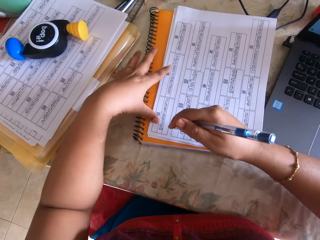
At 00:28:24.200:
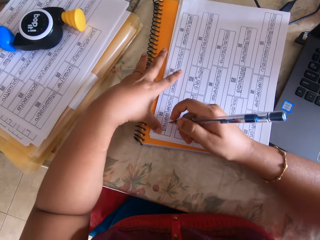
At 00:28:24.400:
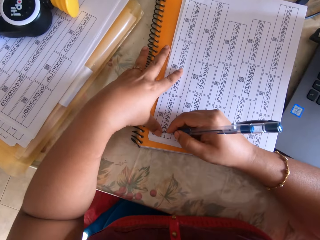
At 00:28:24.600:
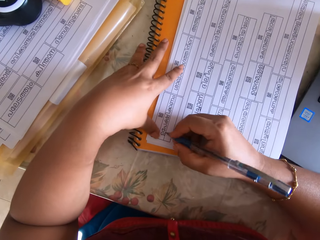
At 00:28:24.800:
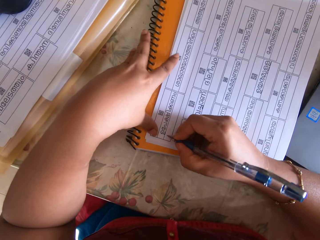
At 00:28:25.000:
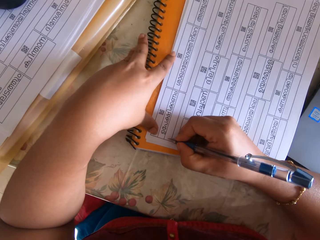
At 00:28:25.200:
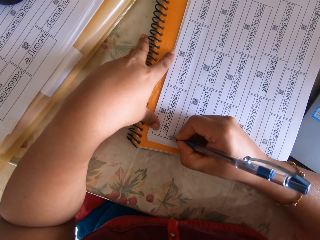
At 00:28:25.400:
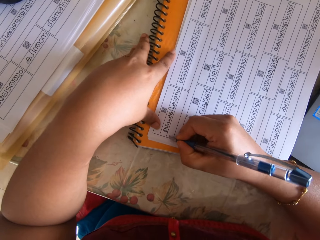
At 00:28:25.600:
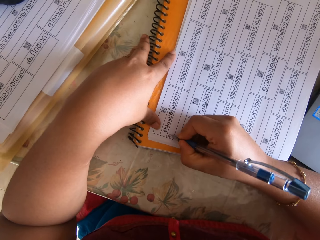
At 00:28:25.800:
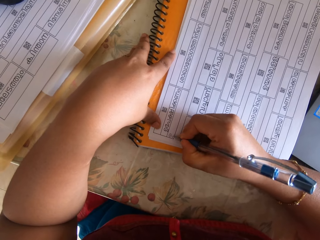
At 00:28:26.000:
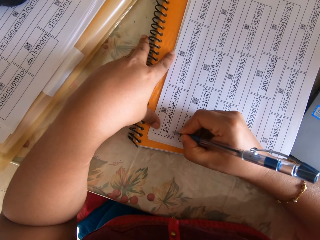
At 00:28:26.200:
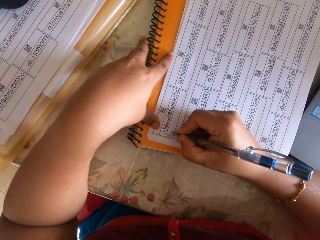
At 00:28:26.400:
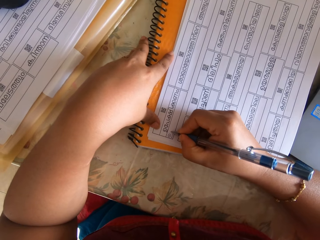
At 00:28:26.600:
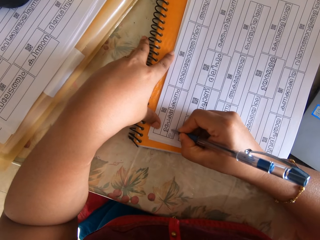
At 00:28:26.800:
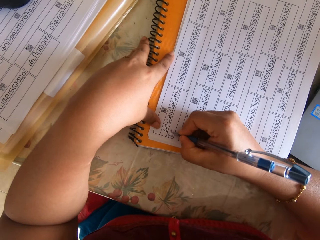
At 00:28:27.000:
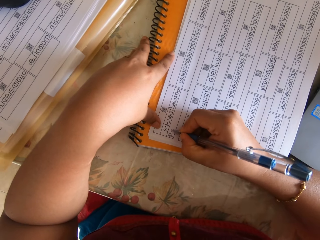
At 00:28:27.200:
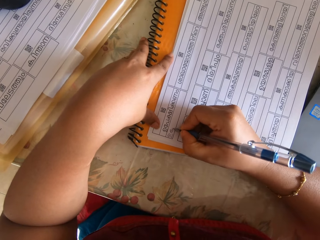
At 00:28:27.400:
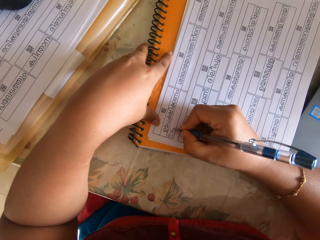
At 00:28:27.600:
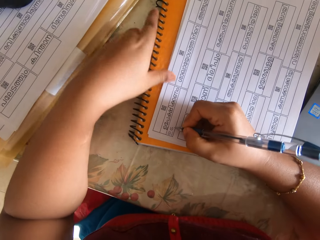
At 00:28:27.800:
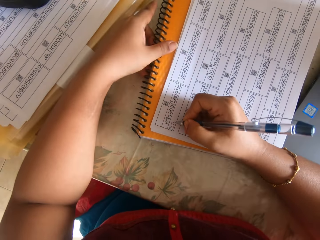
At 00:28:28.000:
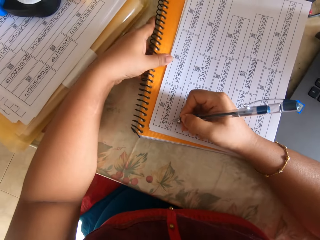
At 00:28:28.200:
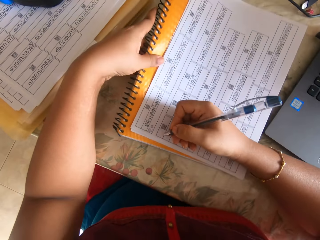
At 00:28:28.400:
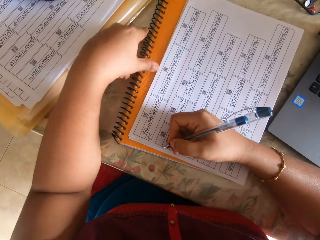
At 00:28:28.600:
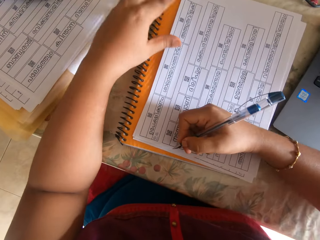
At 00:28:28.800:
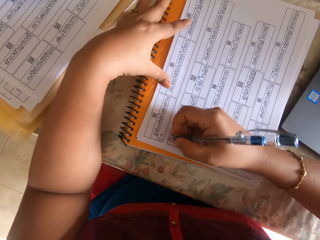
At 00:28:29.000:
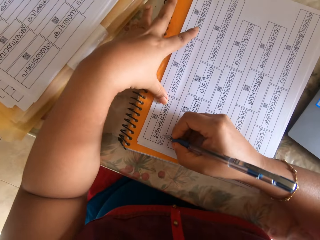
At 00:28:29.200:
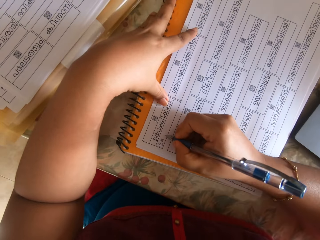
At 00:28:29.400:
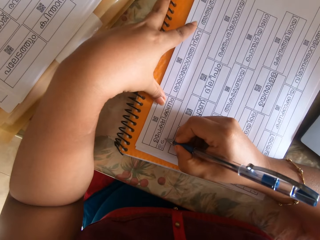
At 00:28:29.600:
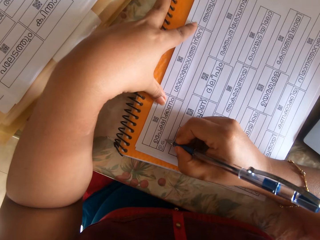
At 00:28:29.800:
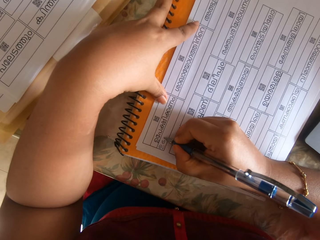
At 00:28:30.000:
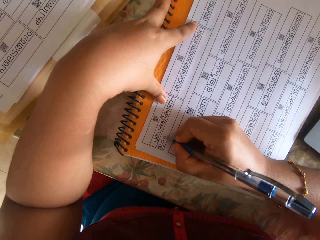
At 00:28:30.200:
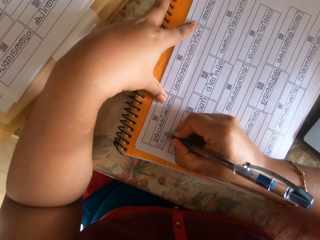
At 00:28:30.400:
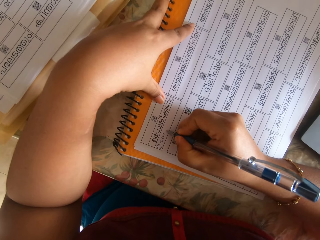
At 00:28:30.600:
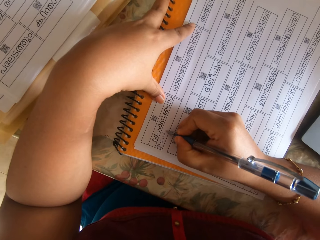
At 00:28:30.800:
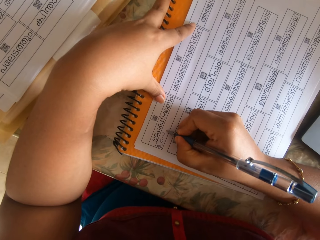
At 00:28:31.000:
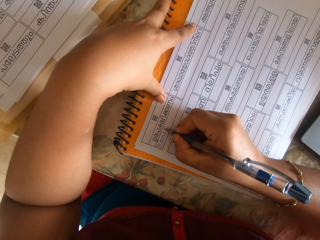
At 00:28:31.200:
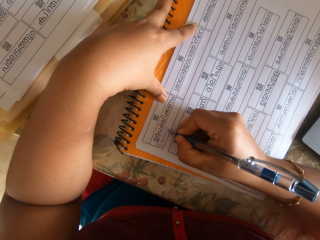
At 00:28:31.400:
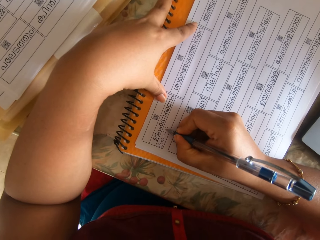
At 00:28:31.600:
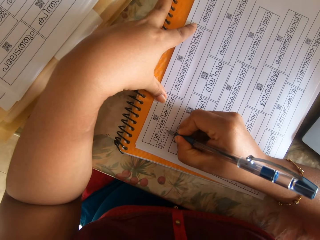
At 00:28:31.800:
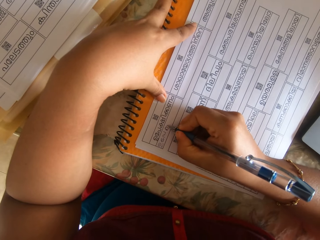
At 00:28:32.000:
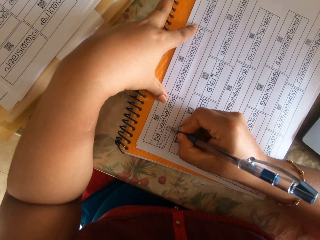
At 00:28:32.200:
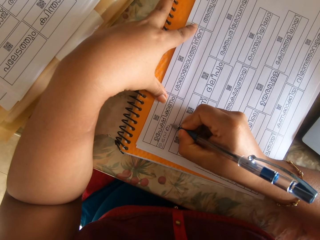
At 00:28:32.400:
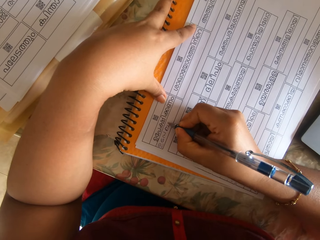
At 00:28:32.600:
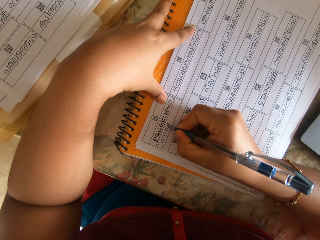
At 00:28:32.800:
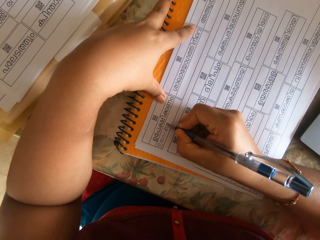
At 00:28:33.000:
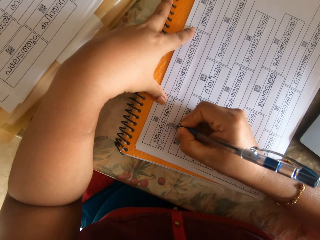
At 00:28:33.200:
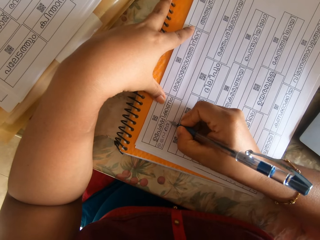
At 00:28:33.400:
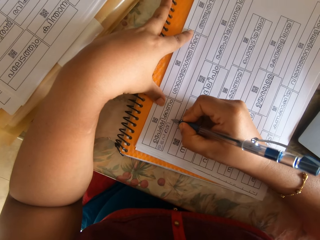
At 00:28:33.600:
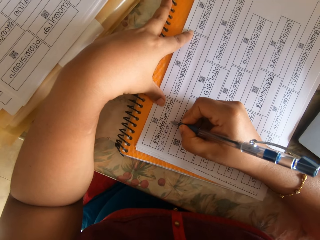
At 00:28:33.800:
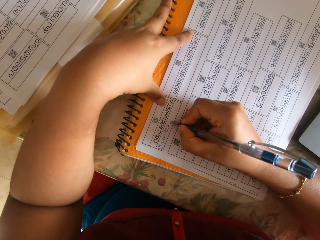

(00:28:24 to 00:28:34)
The camera wearer writes on the paper on the table with the pen in her right hand. She adjusts the paper and the book on the table with her left hand. She writes on the paper on the table with the pen in her right hand.

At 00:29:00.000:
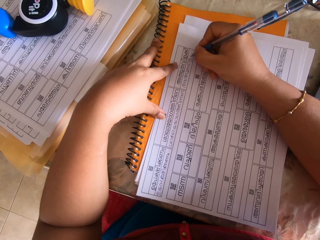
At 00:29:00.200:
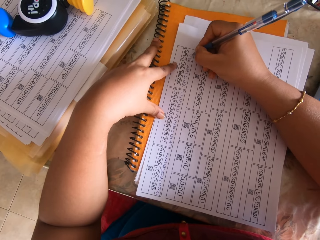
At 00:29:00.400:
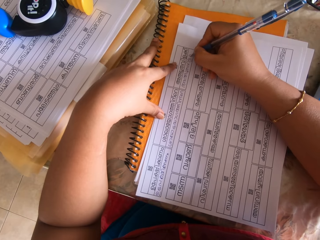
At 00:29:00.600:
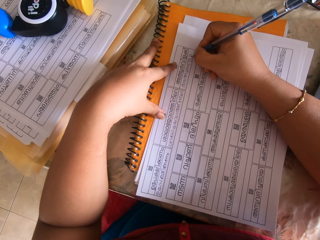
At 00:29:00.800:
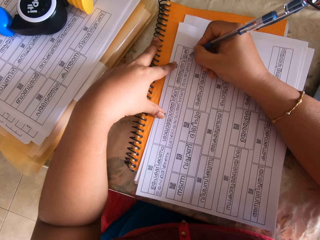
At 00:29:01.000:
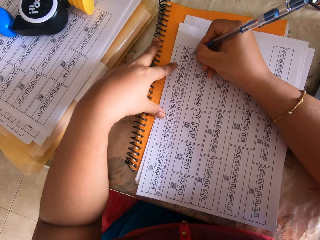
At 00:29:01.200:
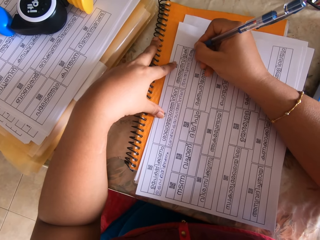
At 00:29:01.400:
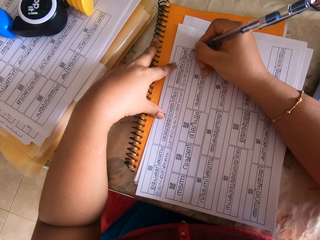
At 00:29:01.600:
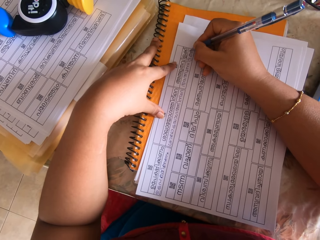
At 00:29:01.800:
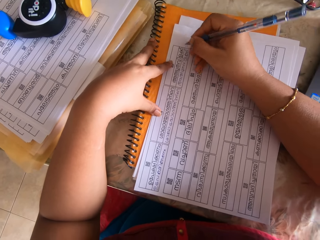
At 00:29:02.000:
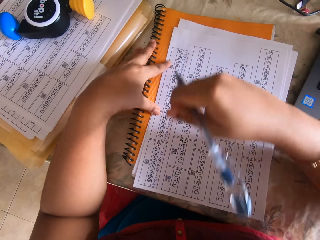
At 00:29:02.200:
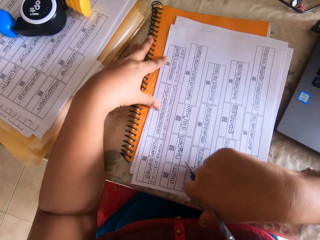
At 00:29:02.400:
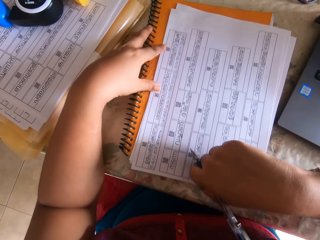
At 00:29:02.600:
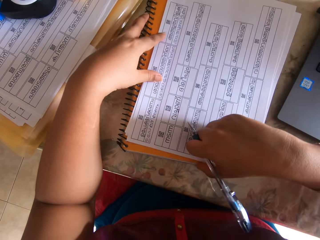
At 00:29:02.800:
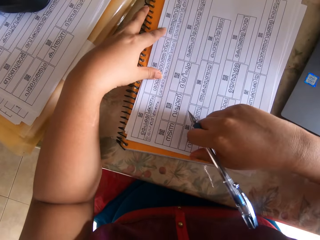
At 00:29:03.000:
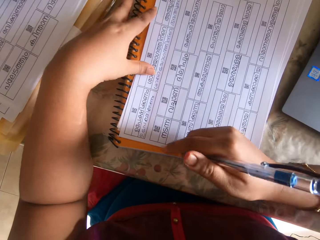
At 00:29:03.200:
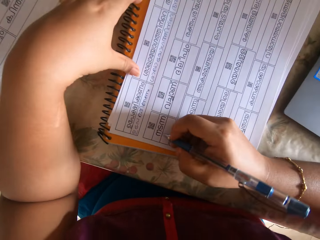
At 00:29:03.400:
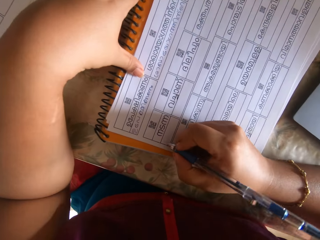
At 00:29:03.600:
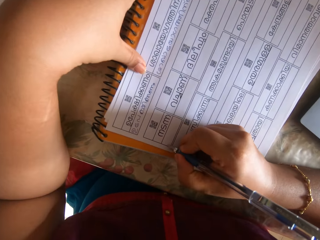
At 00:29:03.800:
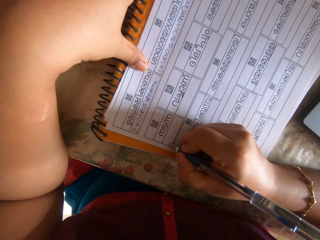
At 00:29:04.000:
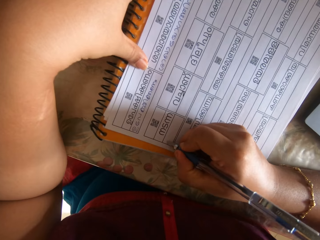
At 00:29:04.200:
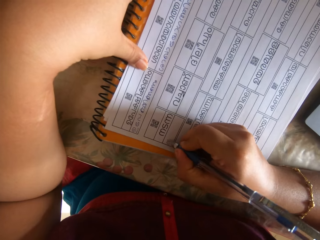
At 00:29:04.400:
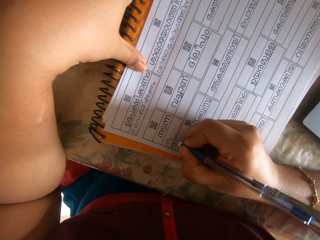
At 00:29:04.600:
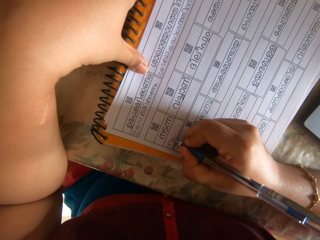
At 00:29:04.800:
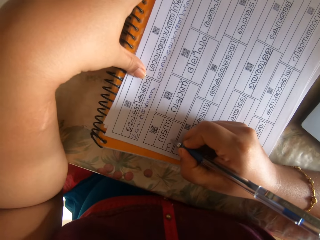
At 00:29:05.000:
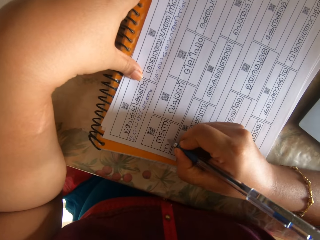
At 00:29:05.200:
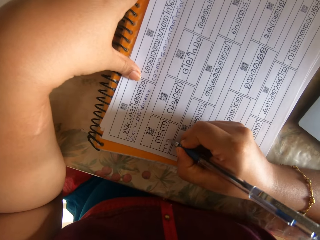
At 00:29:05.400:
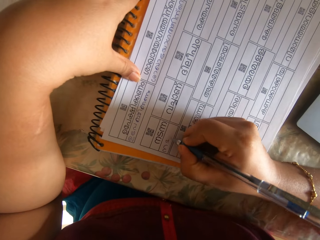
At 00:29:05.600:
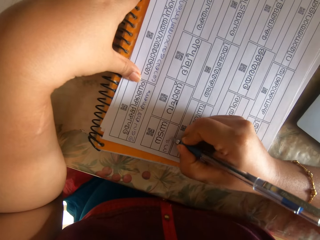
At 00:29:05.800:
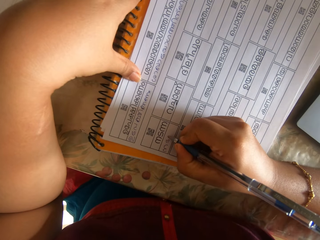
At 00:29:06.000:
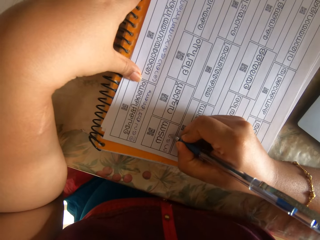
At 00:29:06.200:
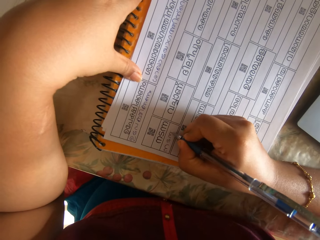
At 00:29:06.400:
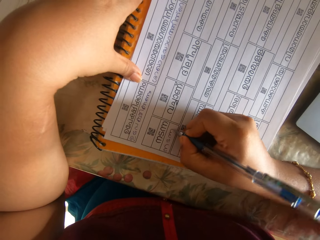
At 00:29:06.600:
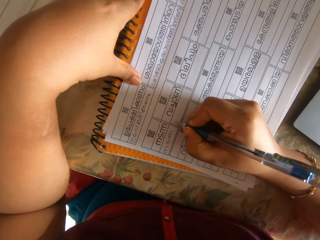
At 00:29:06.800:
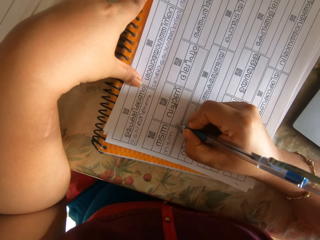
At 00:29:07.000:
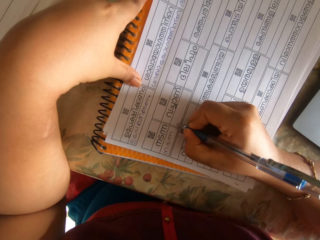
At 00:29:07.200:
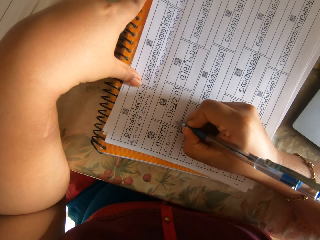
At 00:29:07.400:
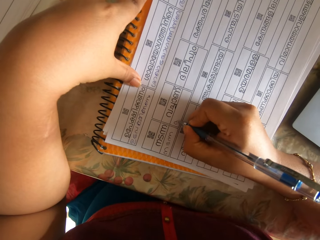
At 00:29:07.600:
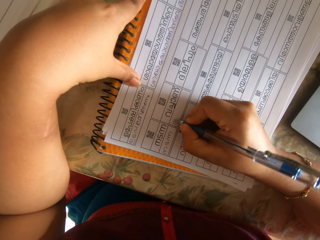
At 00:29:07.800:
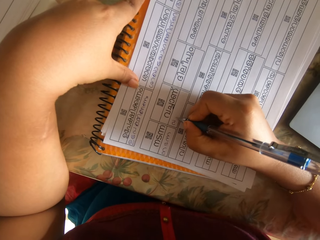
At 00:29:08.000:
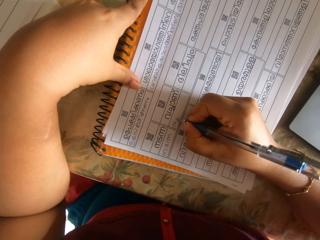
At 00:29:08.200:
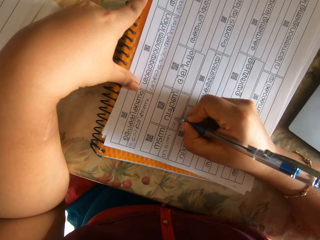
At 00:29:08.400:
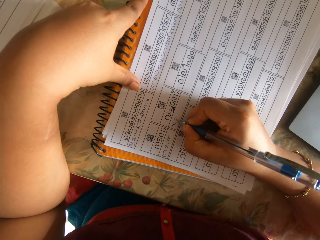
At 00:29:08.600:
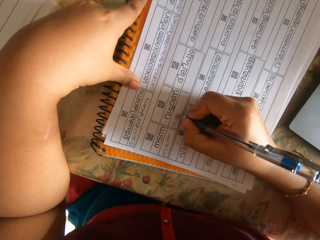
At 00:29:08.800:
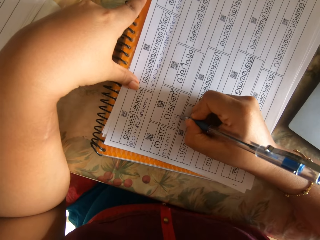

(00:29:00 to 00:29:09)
The camera wearer adjusts the paper on the book with her left hand. She writes on the paper on the table with the pen in her right hand.
